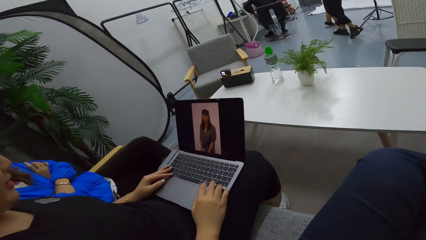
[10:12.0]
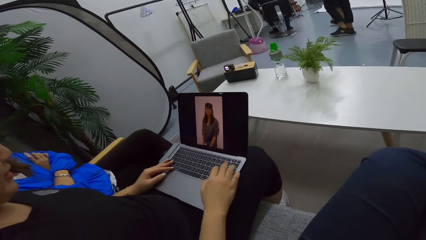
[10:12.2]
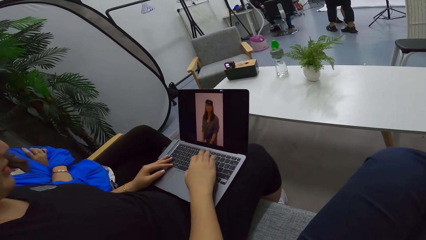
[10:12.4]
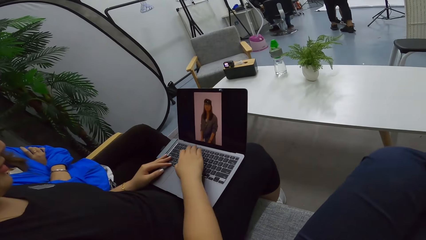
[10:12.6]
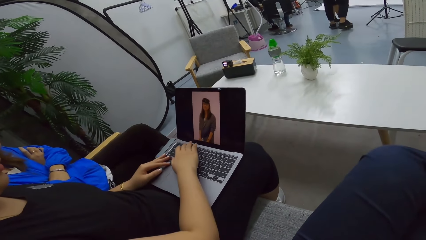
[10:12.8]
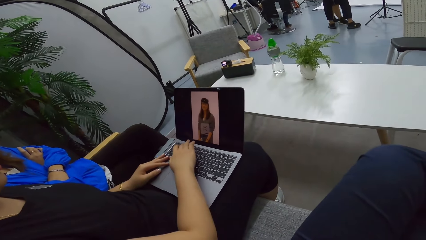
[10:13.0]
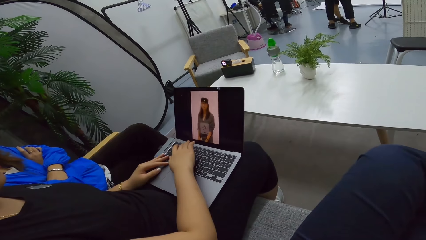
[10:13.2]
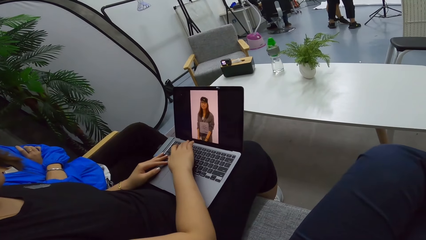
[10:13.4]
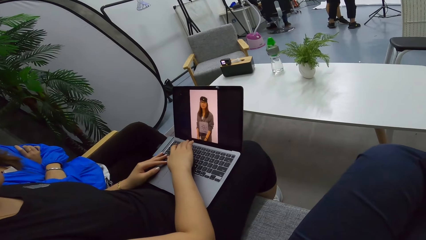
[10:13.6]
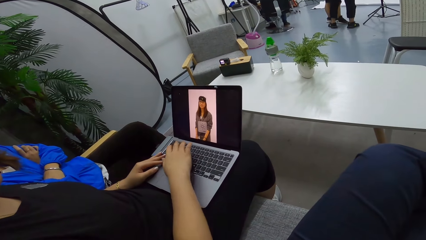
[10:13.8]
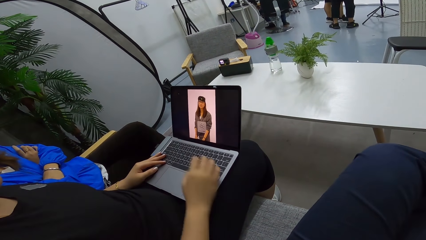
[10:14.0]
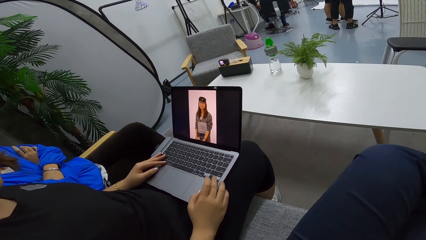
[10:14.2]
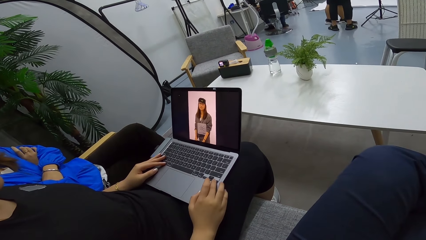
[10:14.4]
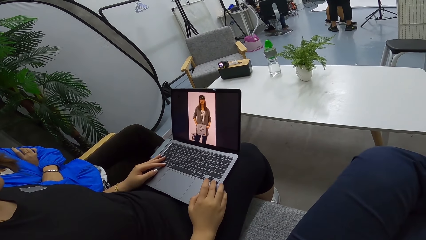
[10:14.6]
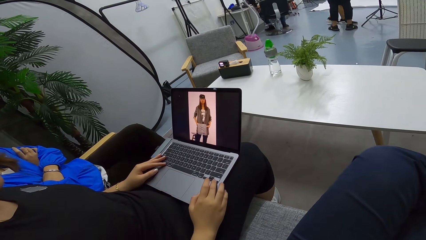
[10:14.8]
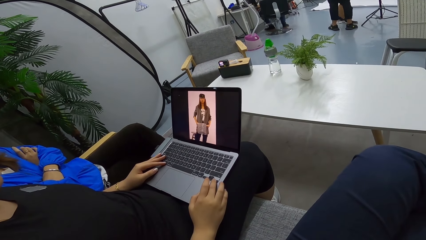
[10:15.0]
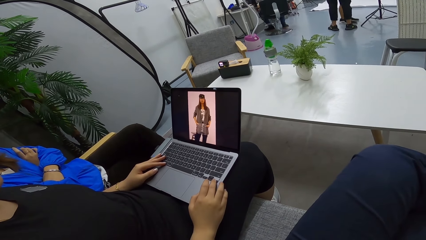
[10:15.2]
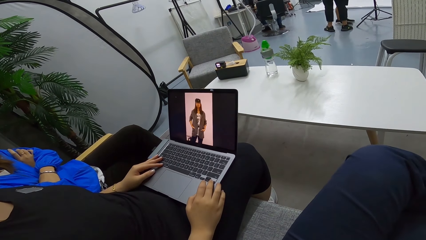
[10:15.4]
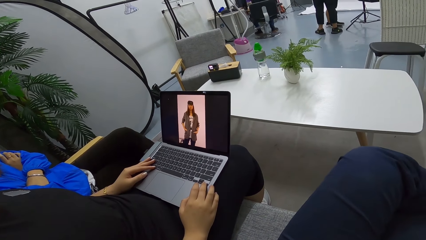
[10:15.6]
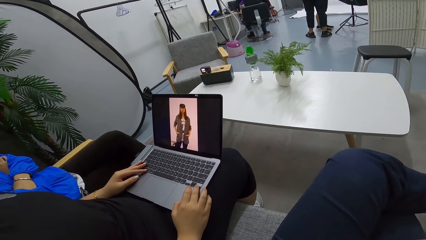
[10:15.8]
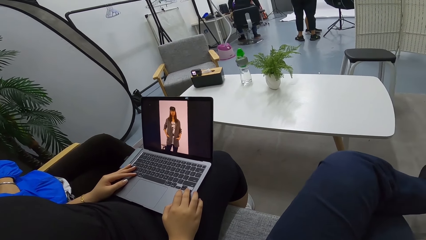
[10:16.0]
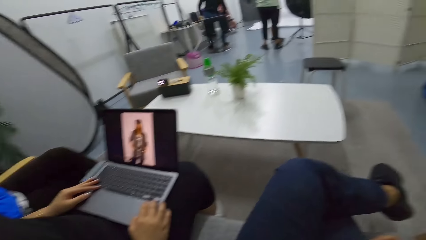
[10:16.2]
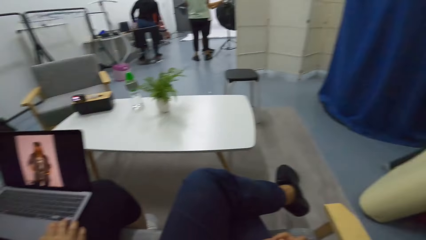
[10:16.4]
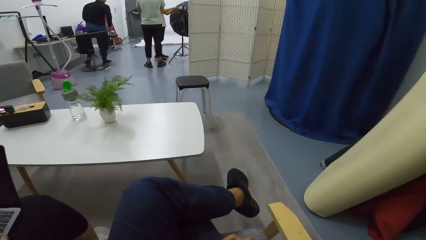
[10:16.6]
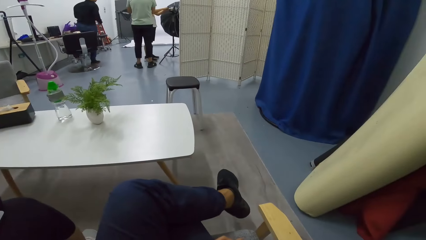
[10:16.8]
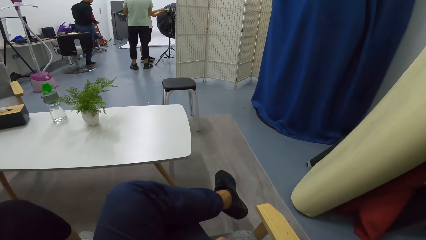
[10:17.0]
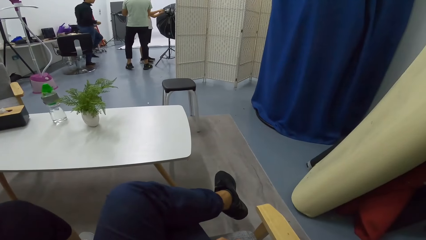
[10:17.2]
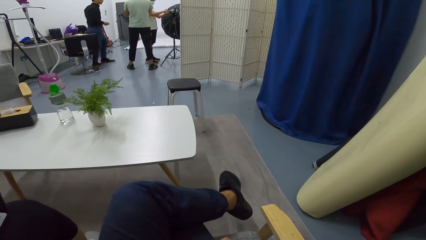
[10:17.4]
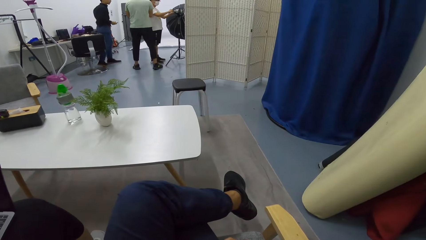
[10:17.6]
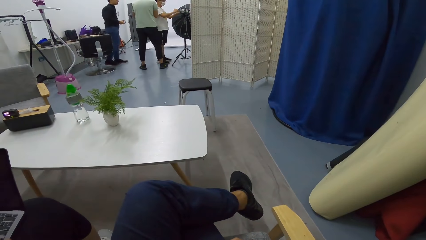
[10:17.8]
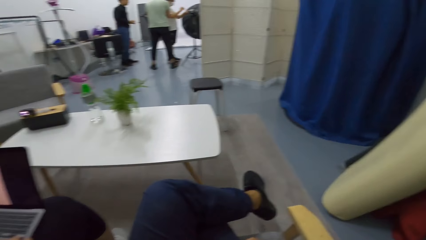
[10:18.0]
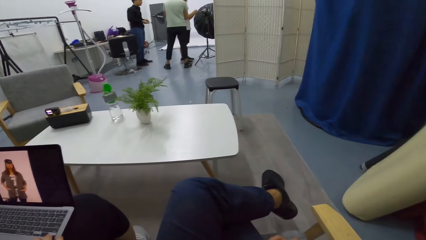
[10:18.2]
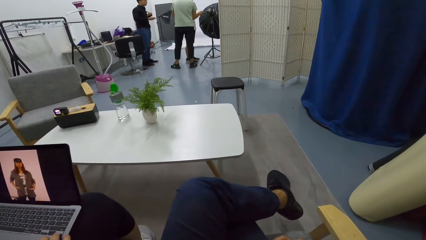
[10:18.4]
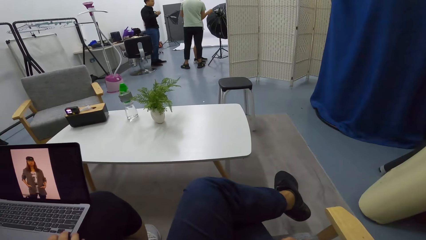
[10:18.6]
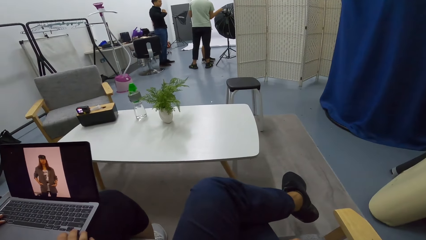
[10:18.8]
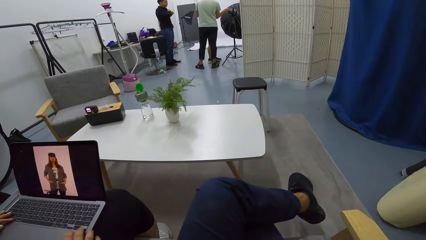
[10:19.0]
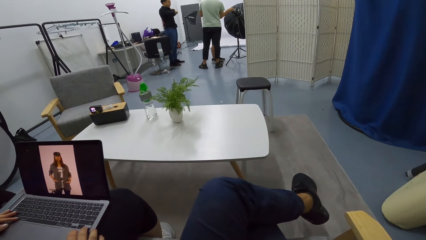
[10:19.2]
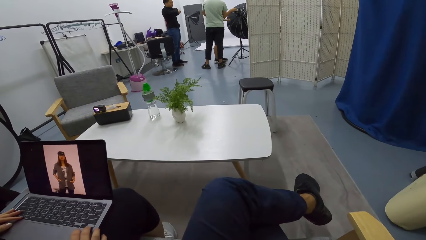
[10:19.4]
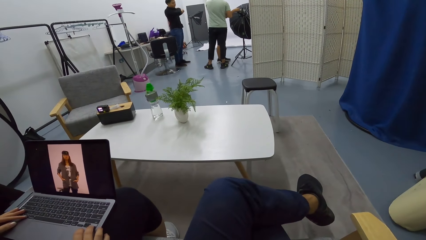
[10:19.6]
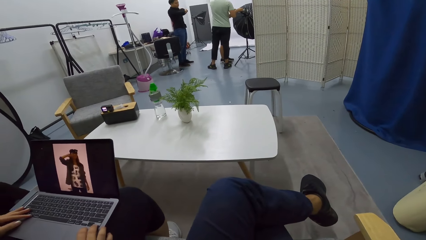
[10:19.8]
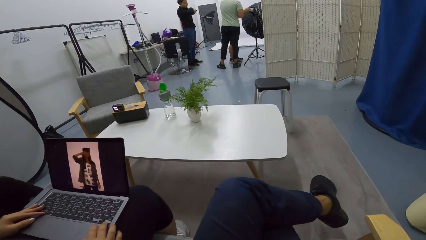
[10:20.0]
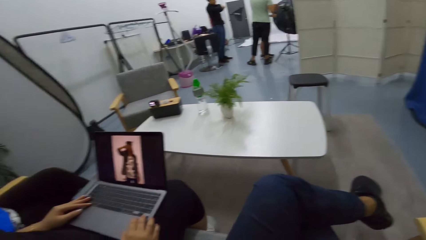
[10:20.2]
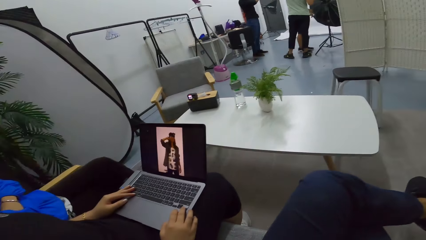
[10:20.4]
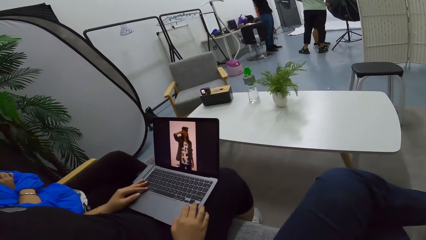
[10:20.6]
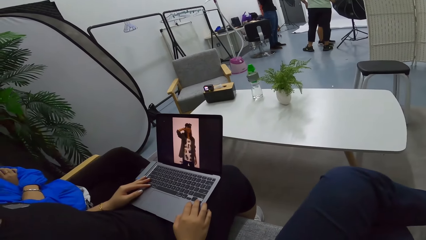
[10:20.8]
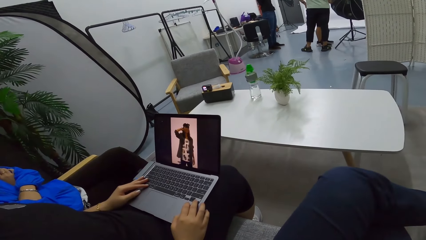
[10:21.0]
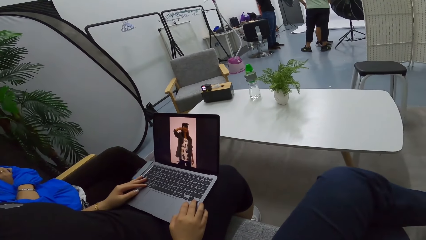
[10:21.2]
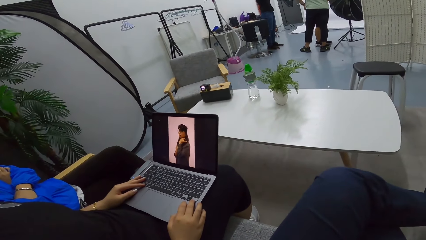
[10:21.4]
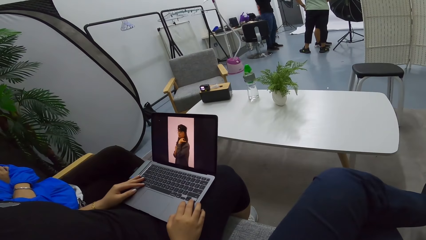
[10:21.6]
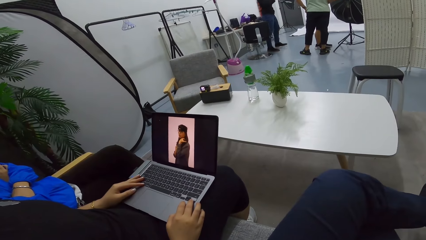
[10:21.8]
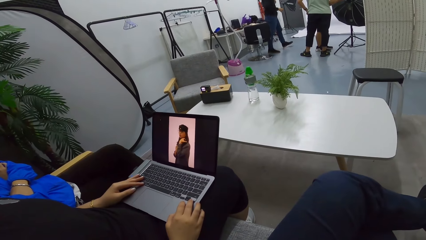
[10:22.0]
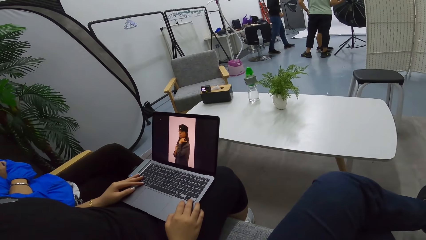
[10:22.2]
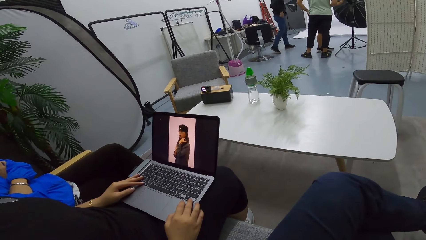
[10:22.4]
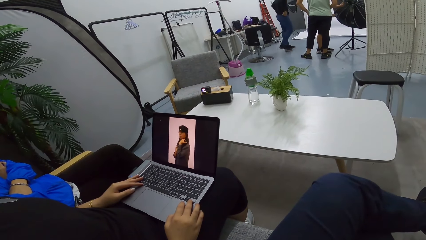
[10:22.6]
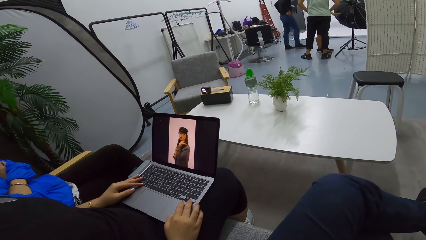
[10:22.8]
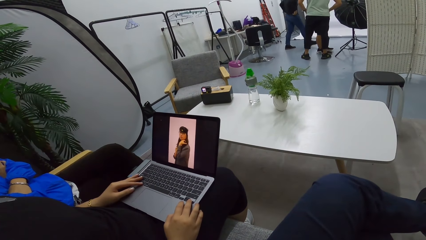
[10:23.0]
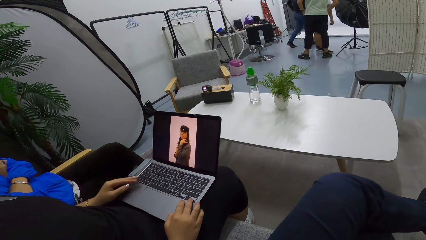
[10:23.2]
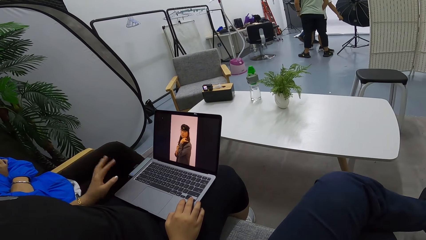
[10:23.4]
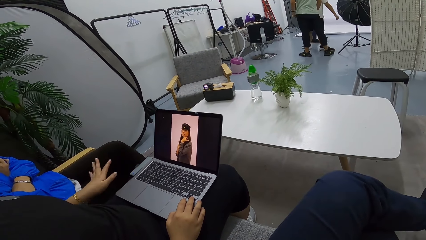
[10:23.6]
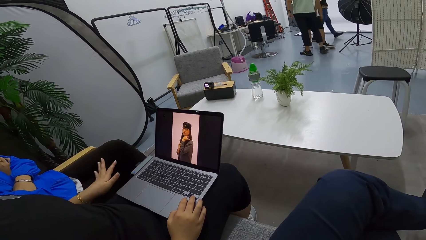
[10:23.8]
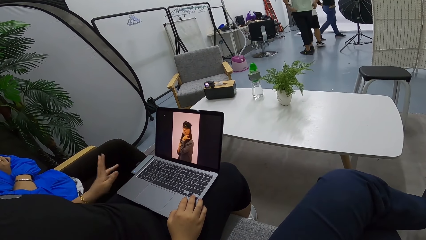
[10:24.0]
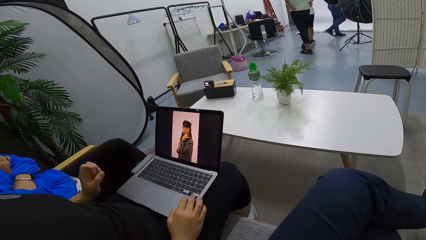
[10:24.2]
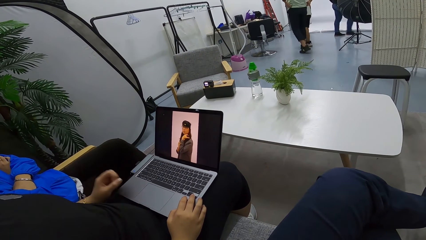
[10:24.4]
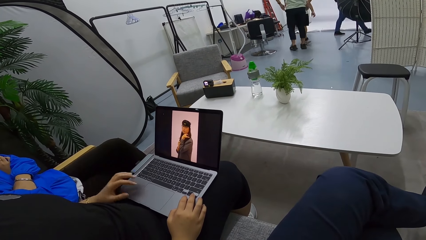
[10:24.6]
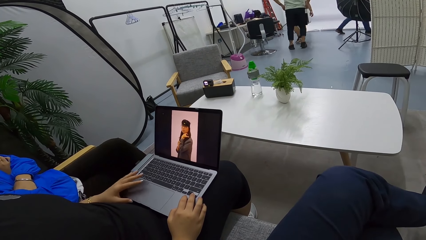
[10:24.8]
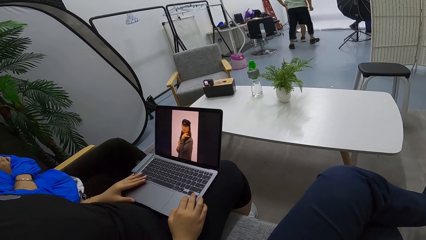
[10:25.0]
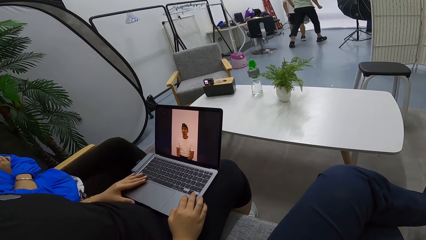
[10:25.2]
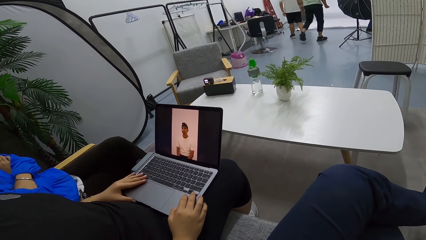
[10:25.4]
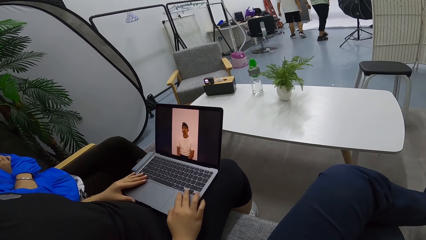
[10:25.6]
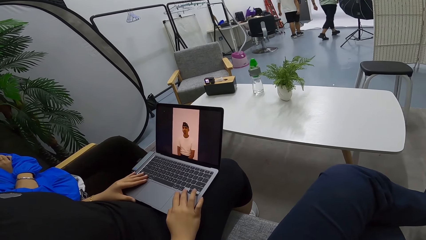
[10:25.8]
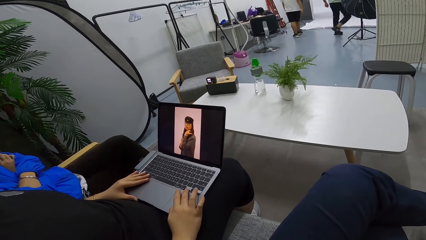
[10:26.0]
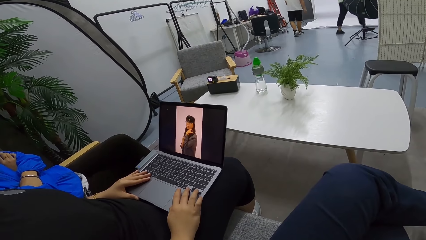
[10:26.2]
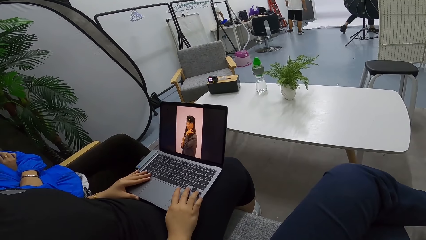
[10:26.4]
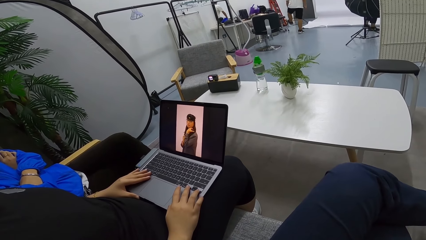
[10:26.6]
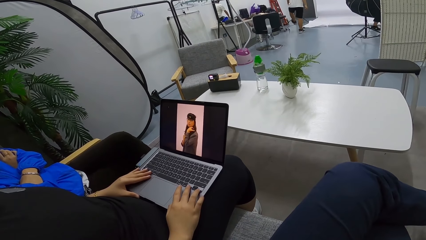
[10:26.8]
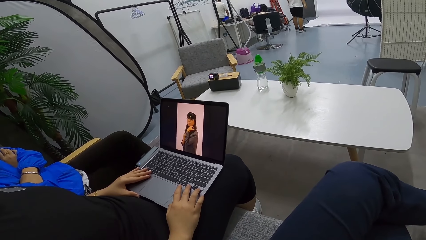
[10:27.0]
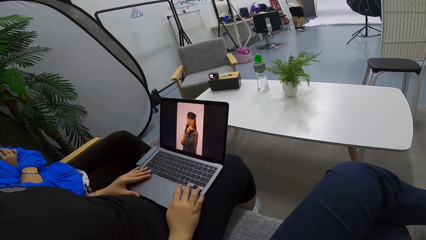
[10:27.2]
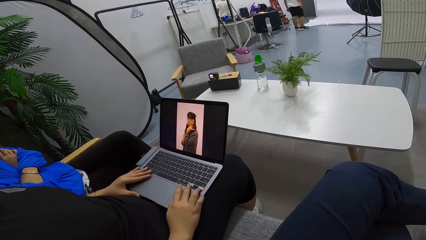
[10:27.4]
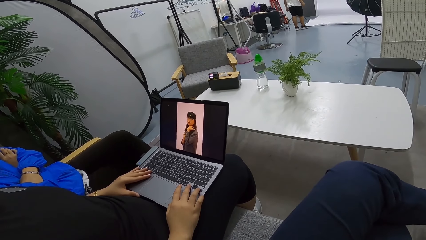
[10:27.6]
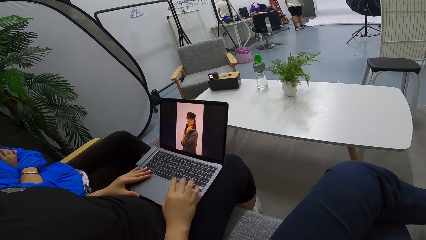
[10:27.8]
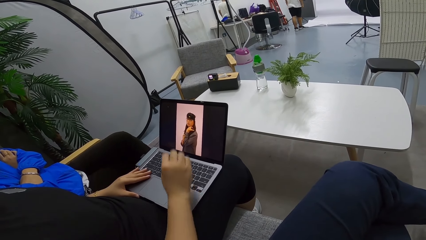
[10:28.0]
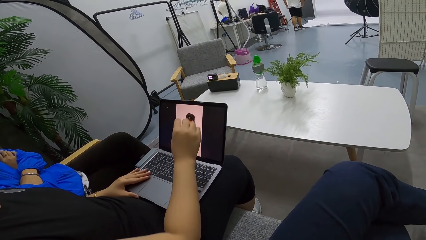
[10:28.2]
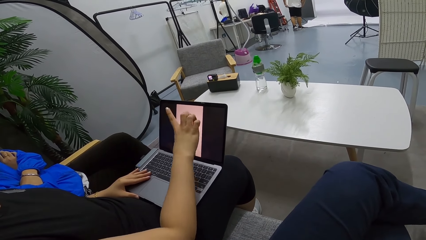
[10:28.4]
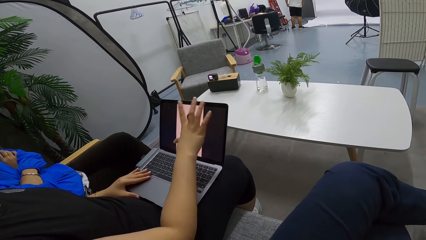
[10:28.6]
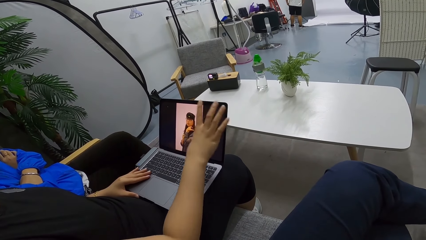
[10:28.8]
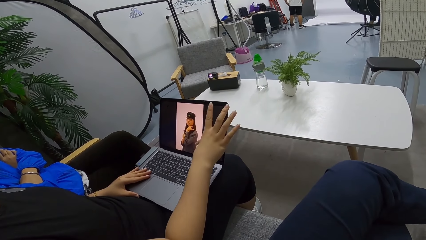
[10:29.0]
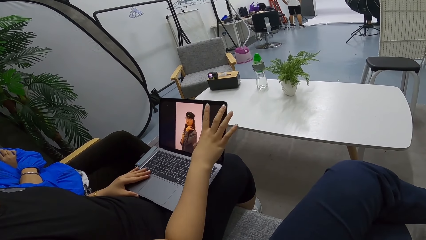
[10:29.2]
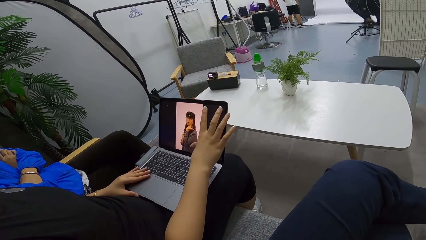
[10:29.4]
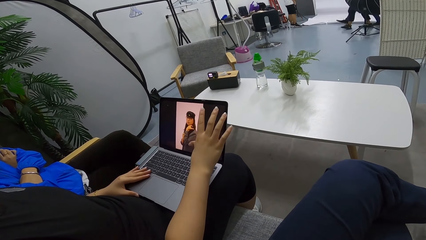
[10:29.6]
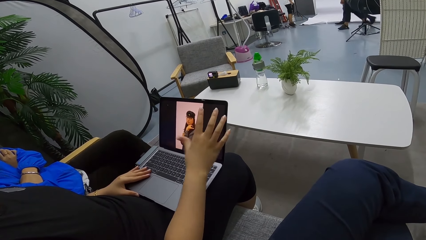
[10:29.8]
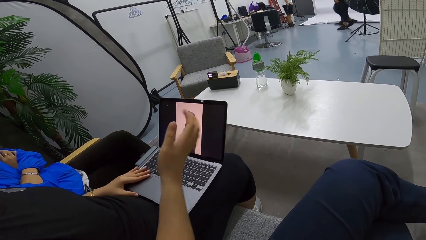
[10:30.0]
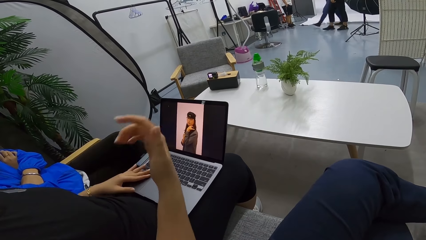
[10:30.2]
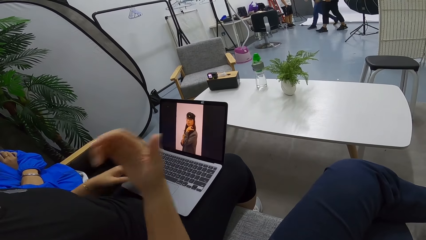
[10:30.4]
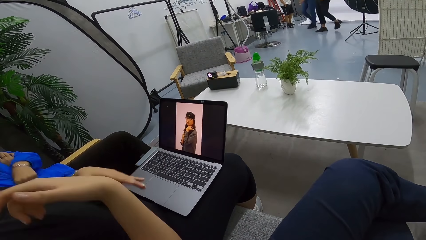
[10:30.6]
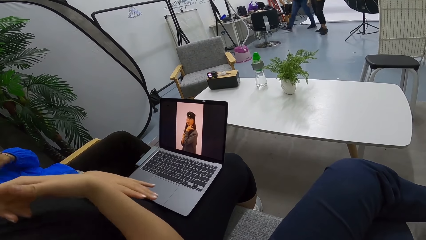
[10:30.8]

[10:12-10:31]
The camera wearer talks to a person. They look around. They look at the laptop.
